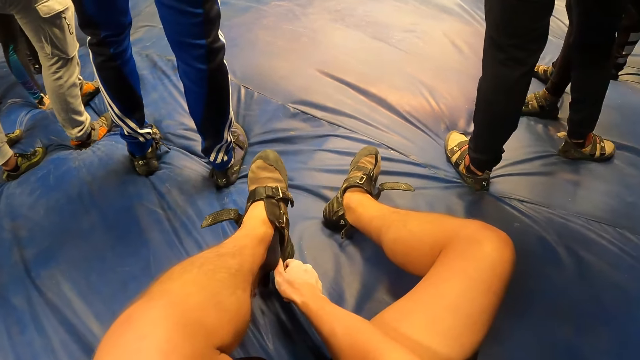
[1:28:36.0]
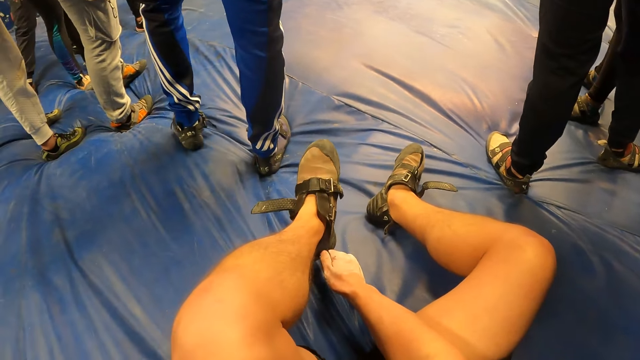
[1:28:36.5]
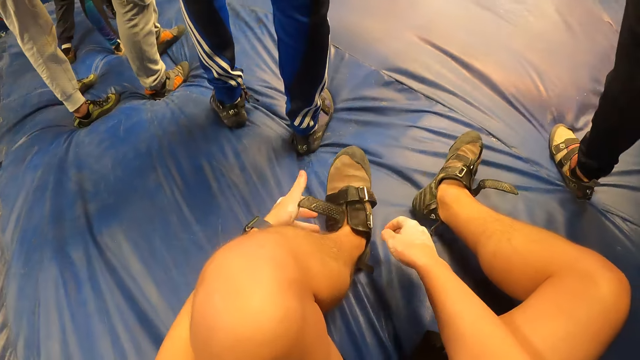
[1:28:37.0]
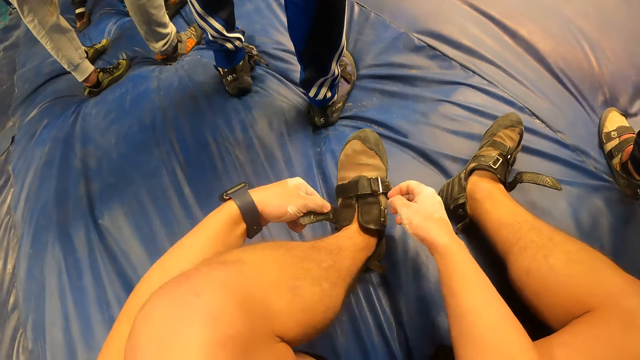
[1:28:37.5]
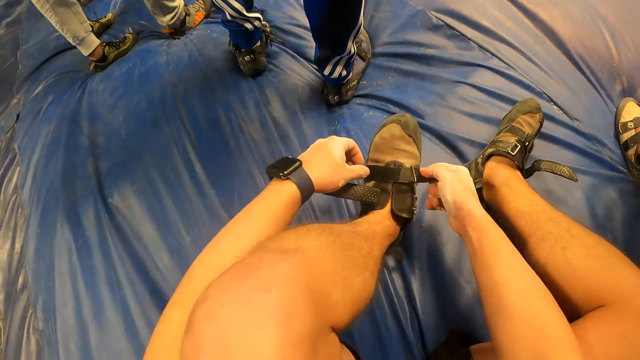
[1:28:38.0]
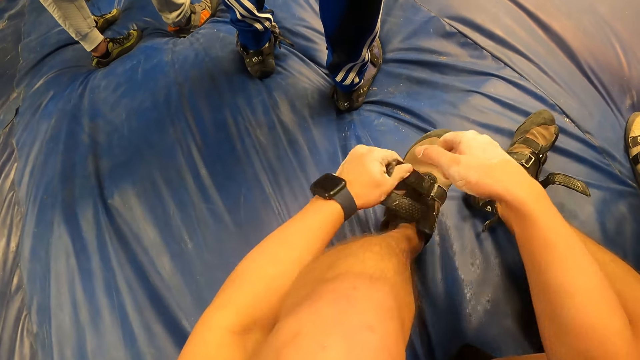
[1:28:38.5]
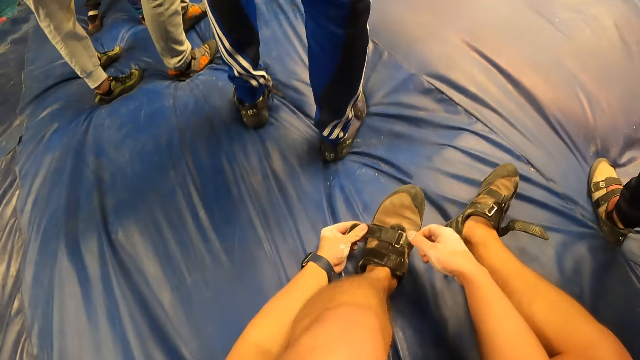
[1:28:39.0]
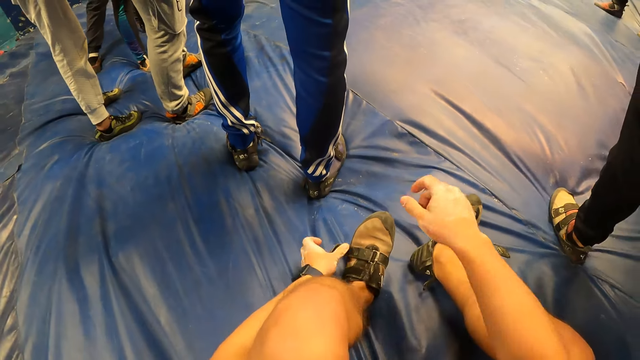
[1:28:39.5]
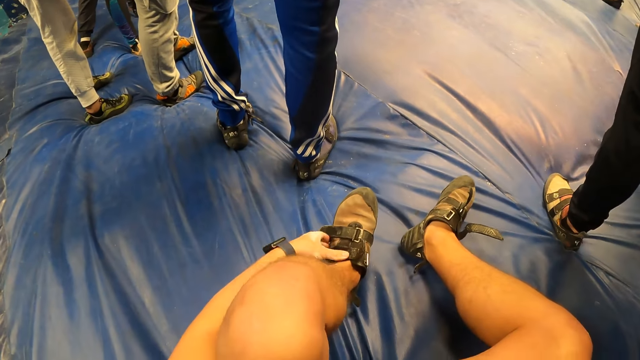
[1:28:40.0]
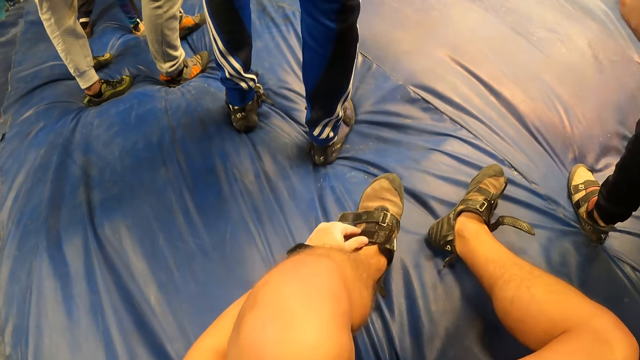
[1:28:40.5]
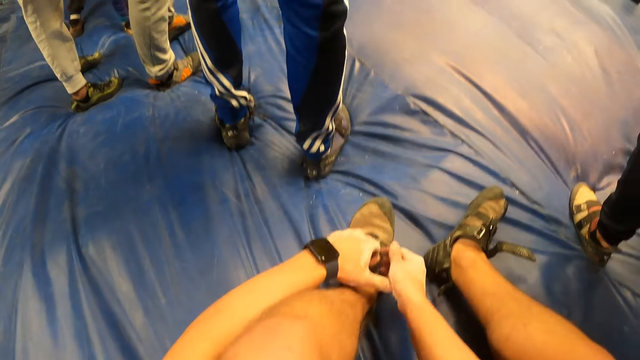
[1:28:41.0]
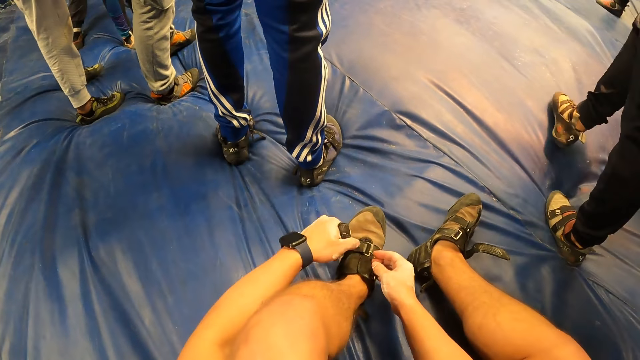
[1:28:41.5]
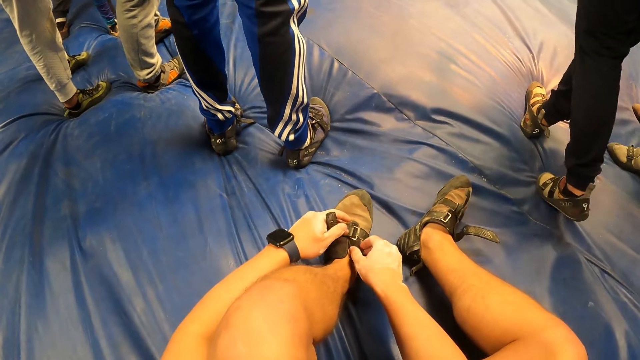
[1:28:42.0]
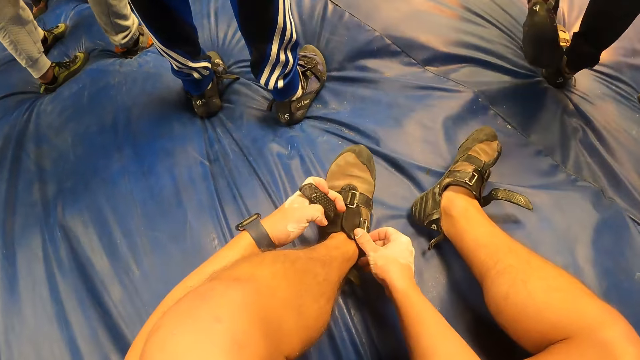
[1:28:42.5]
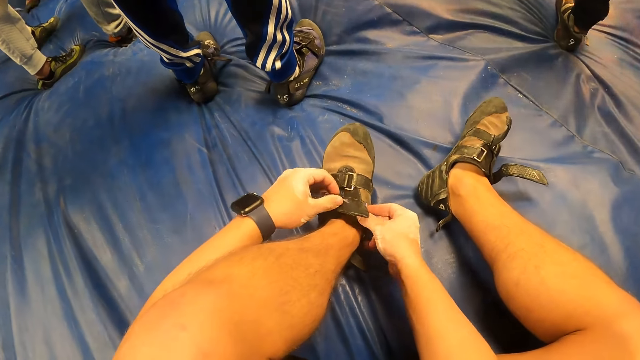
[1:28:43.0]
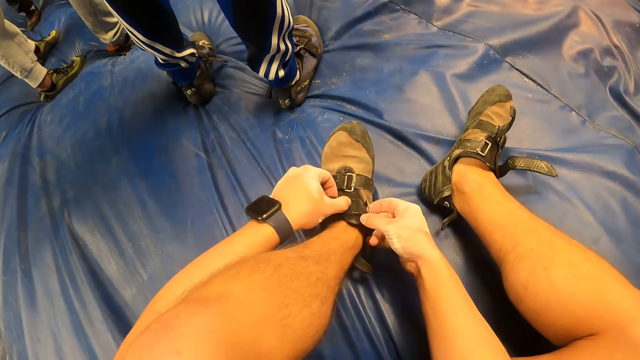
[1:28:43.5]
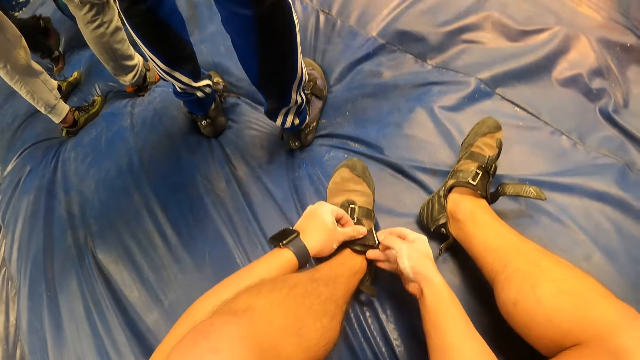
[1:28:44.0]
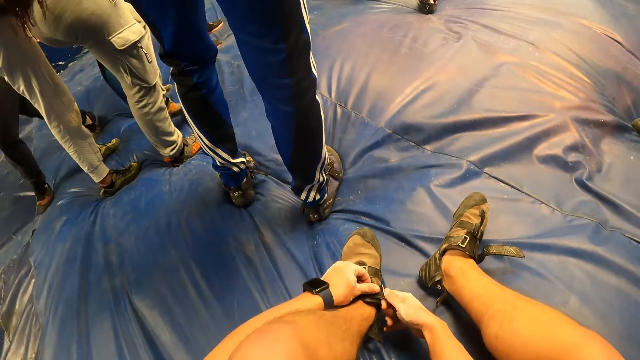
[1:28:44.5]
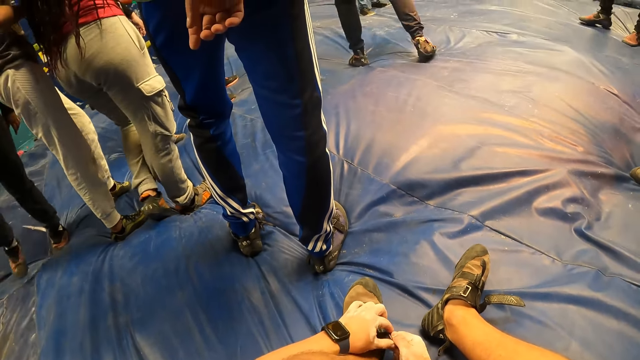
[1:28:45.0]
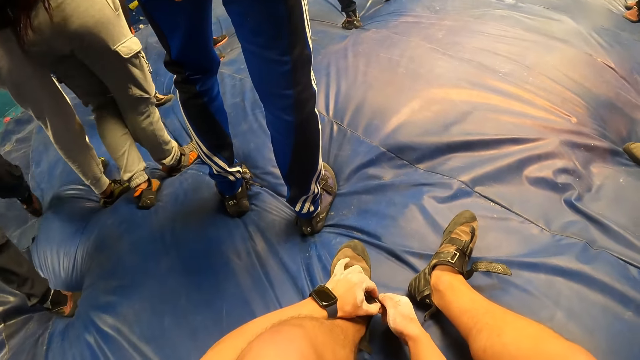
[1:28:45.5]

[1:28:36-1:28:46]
The camera wearer wears the shoes up and moves the hands up. They move the hands forward, hold the lace, and tighten the shoe. They lift the hand up and hold the leg. They hold the lace, move the hands, and tighten the shoe. They put the lace together.

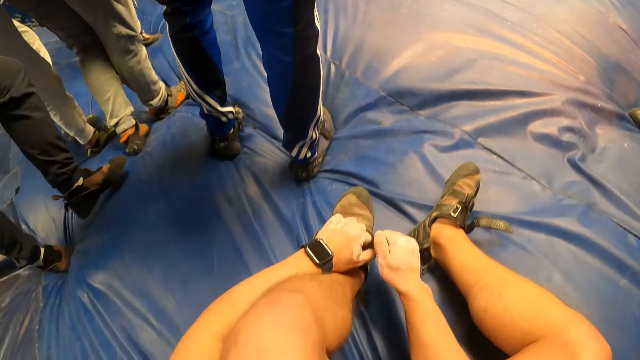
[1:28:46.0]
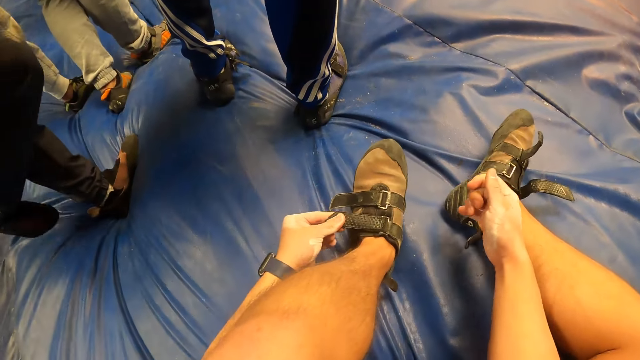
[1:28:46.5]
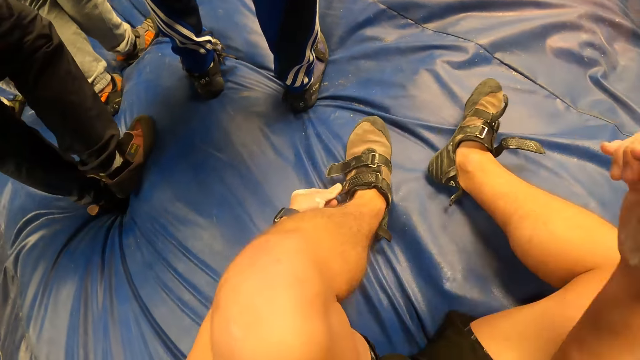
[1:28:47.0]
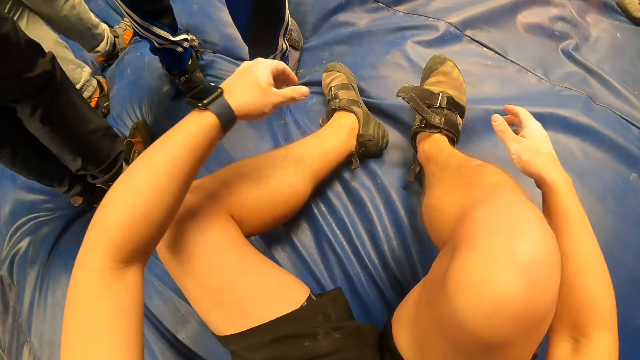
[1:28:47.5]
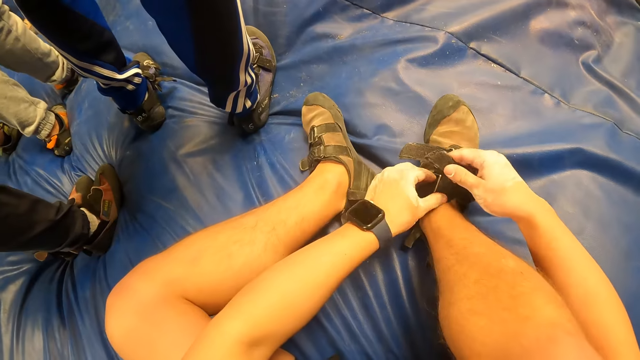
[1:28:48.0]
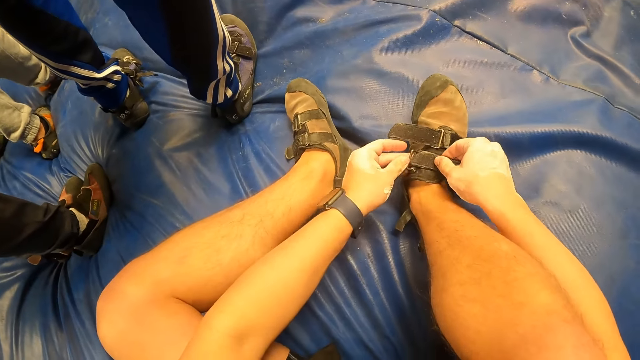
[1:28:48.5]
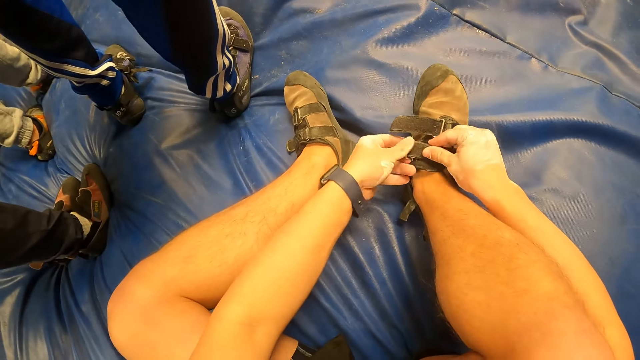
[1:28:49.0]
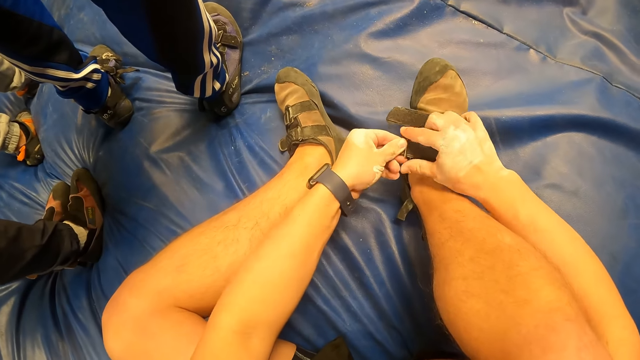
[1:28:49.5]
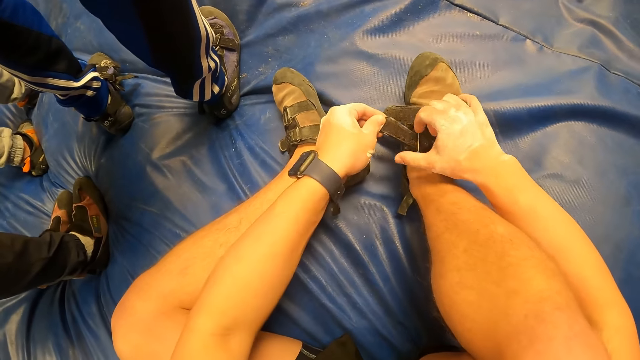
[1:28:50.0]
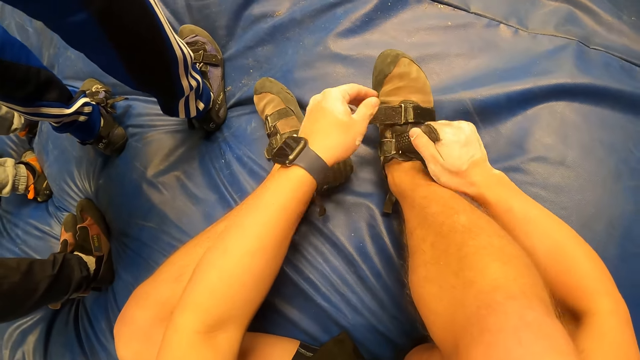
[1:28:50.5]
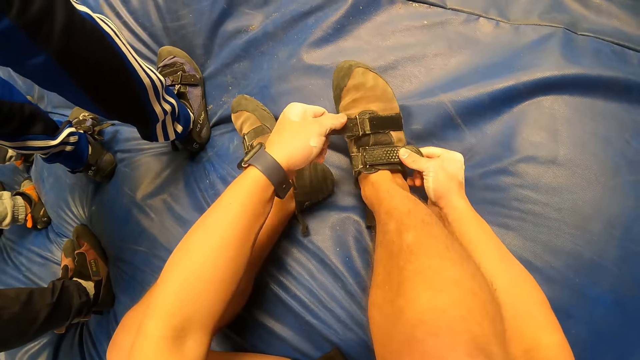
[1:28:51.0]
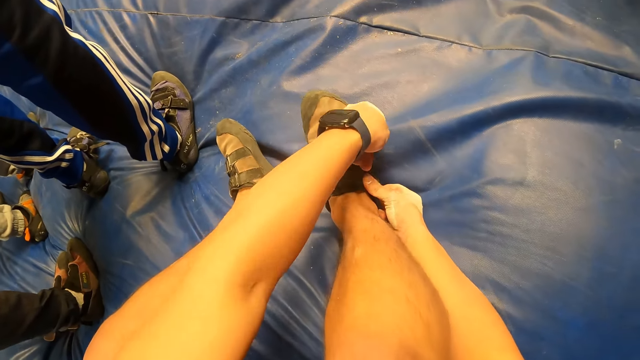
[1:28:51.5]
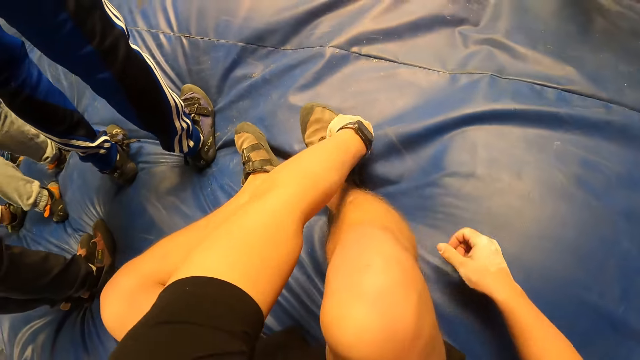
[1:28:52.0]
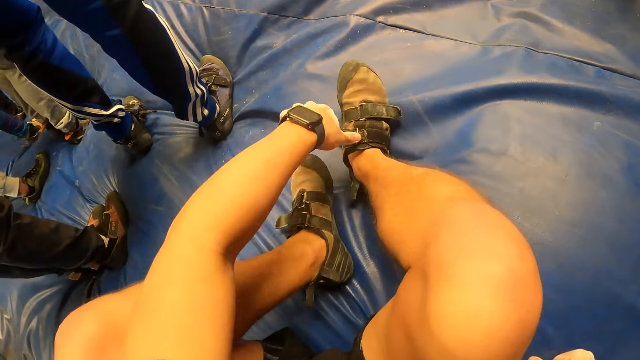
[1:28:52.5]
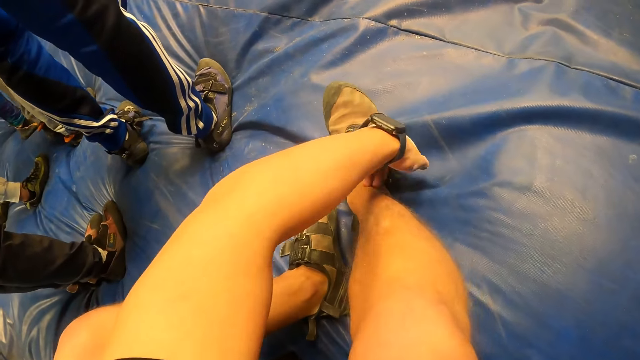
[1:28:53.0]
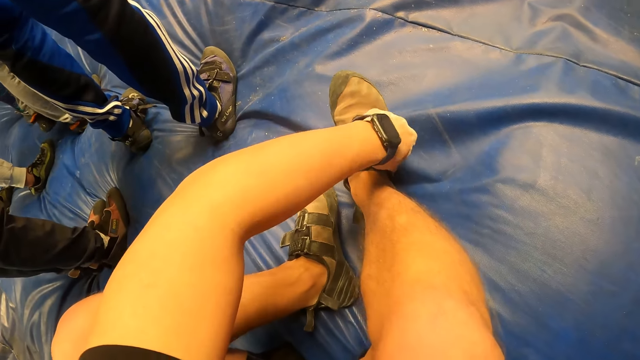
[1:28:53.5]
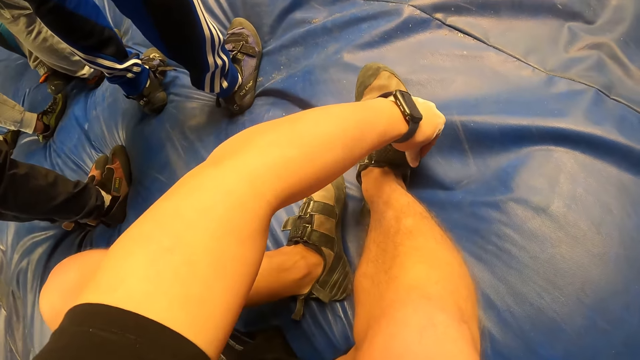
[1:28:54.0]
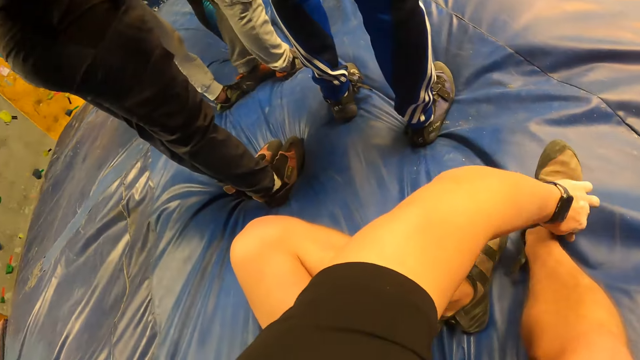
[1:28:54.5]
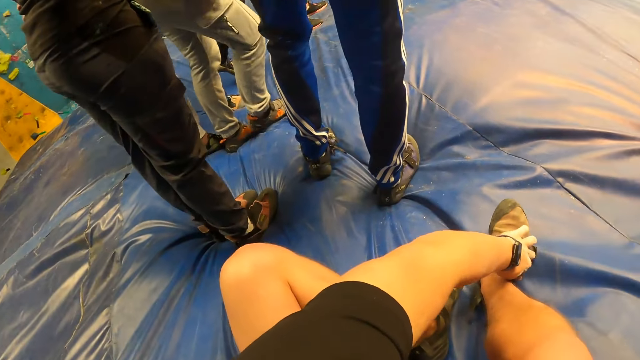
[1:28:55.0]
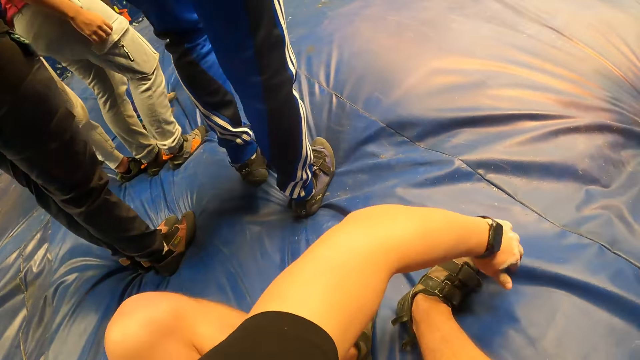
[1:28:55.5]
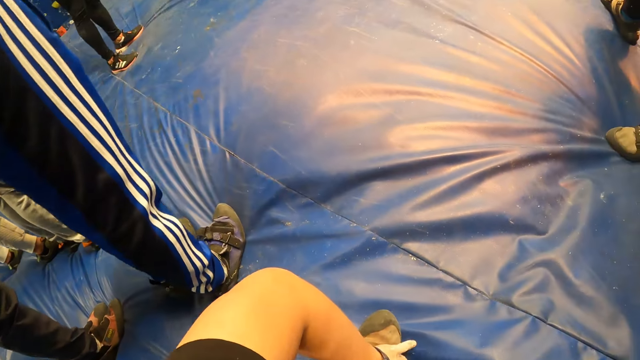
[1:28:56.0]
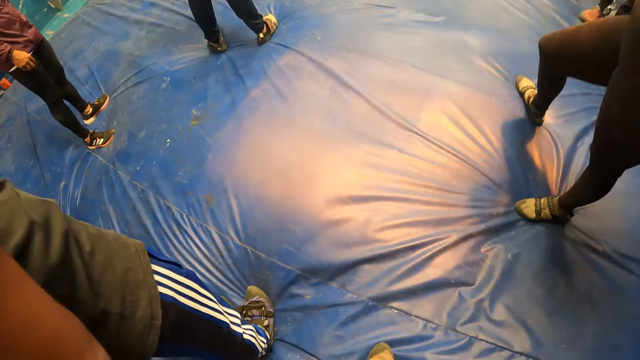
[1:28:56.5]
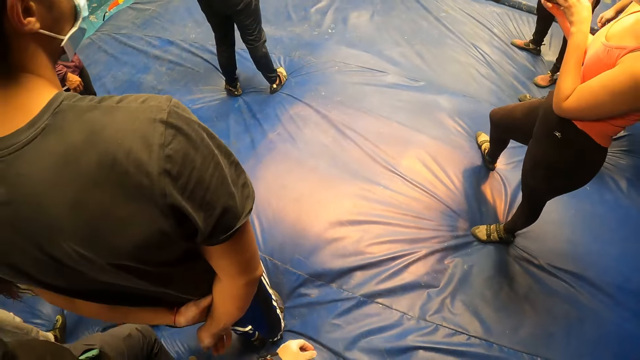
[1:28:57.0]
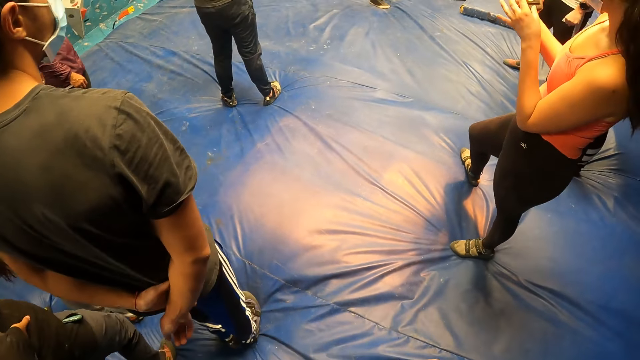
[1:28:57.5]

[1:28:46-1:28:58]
The camera wearer tightens the lace. He moves the hand up, straightens the legs, and moves the hands forward. He tightens the lace and holds the lace. He adjusts a shoe on his right leg with both hands. He closes the laces together. He moves the legs, moves the hand up, and tightens the lace. He moves the hand and moves the leg. He stands up from the foam.
